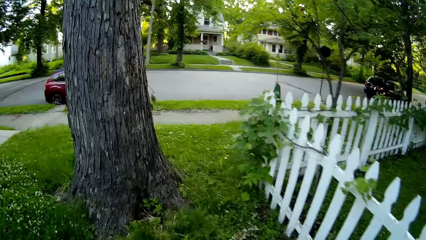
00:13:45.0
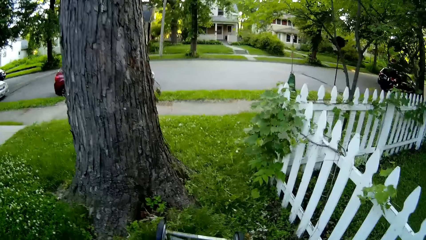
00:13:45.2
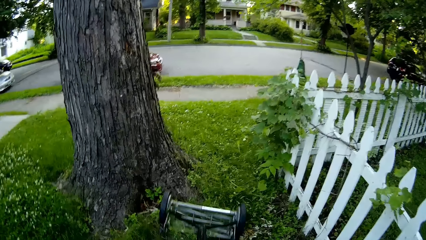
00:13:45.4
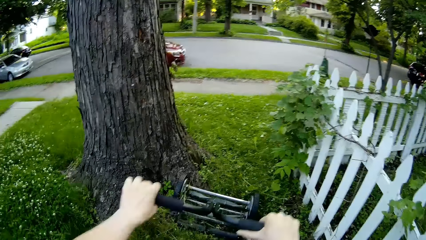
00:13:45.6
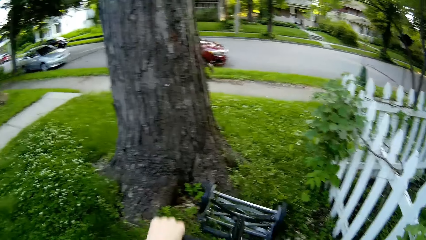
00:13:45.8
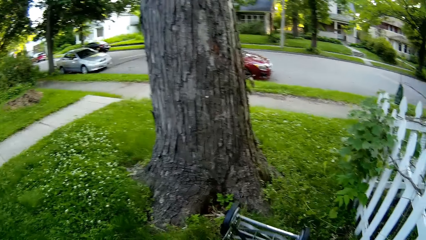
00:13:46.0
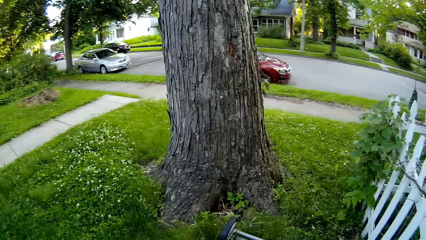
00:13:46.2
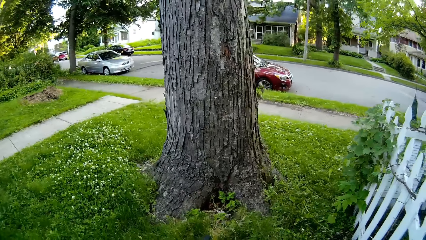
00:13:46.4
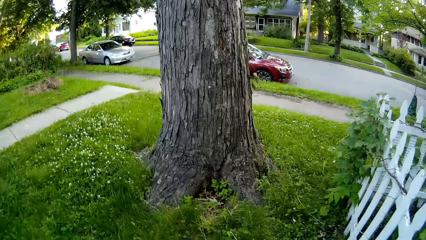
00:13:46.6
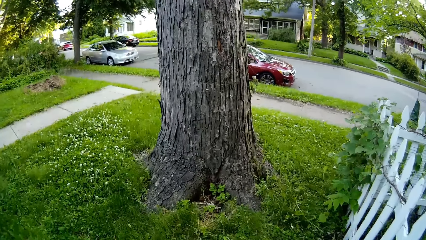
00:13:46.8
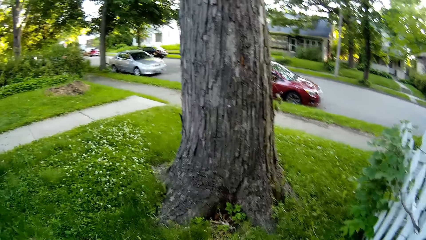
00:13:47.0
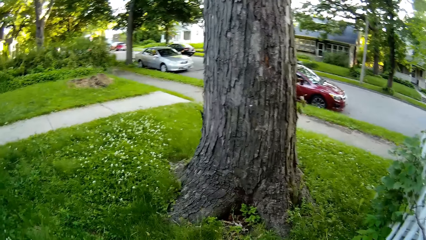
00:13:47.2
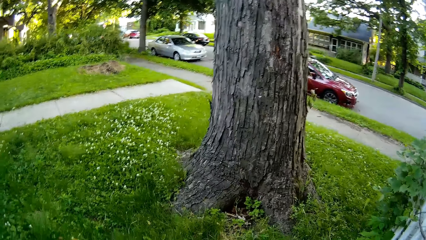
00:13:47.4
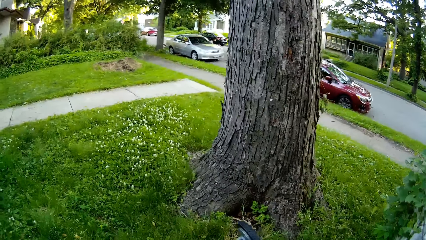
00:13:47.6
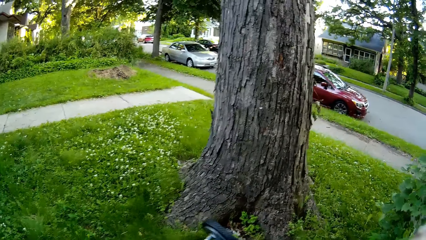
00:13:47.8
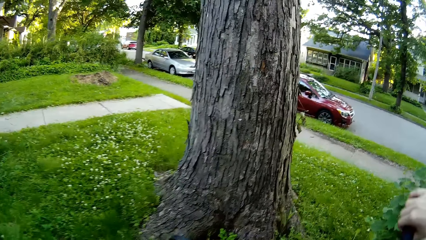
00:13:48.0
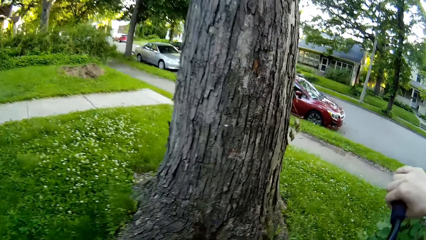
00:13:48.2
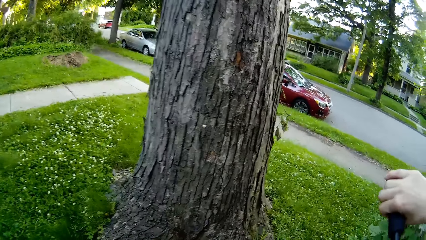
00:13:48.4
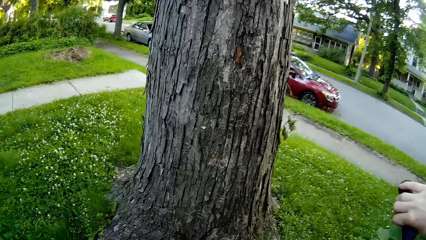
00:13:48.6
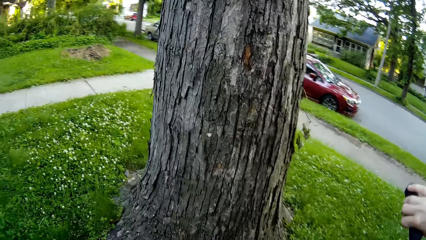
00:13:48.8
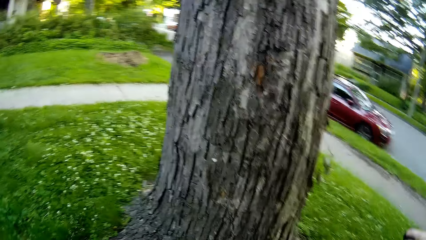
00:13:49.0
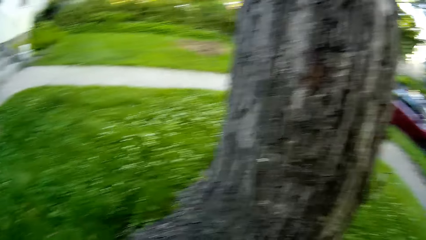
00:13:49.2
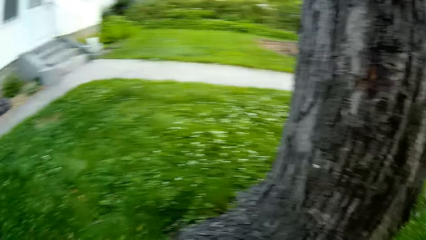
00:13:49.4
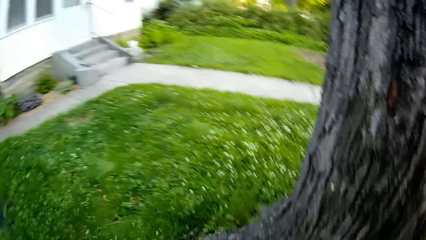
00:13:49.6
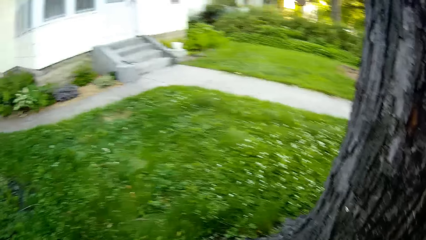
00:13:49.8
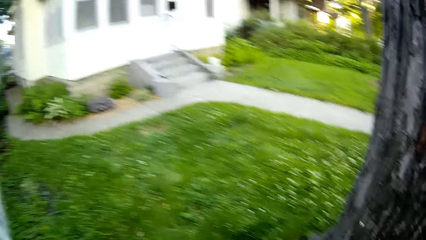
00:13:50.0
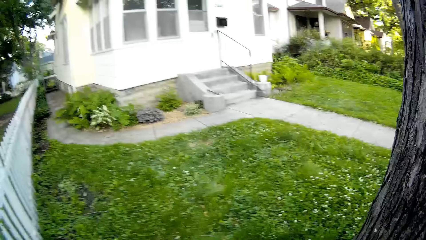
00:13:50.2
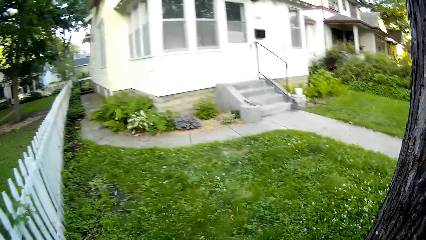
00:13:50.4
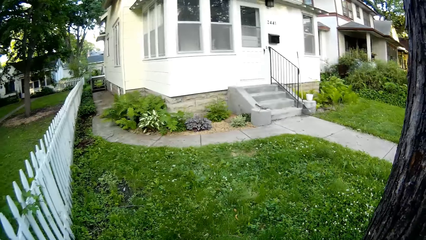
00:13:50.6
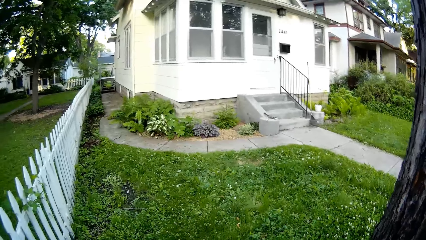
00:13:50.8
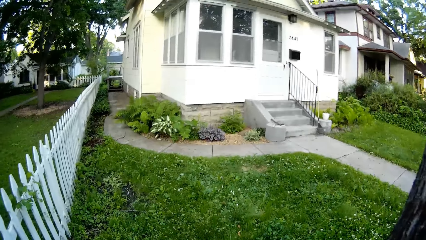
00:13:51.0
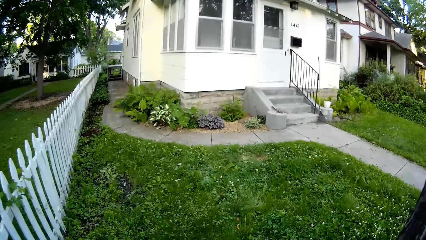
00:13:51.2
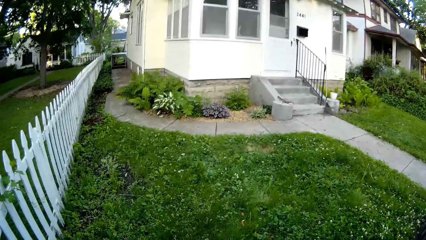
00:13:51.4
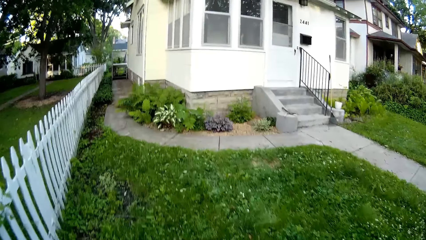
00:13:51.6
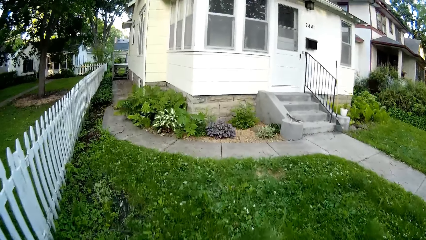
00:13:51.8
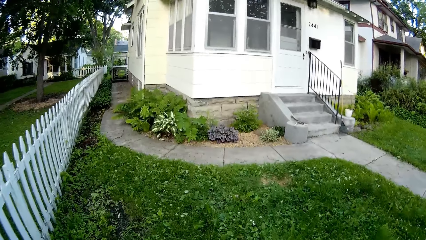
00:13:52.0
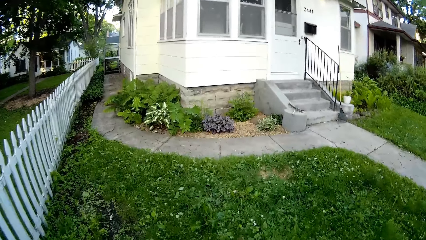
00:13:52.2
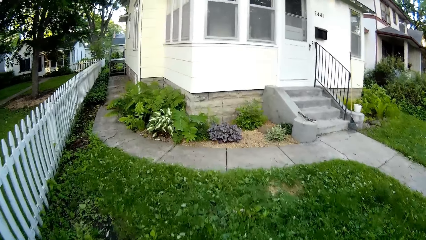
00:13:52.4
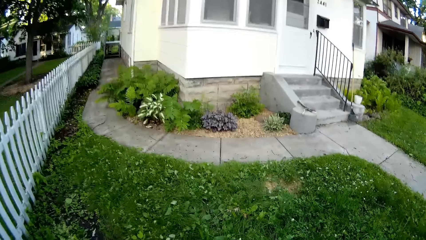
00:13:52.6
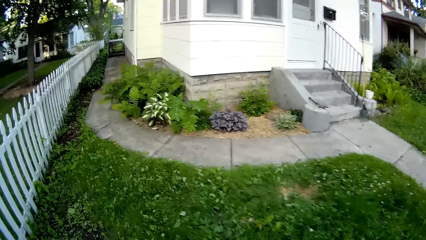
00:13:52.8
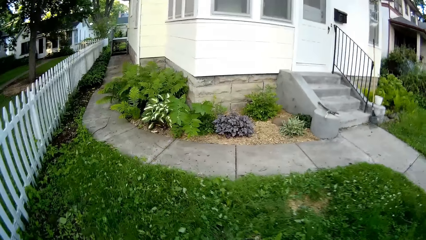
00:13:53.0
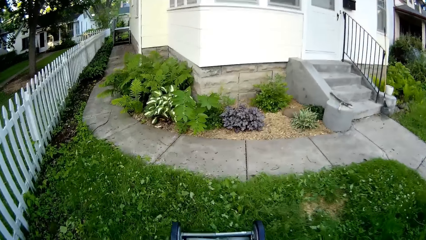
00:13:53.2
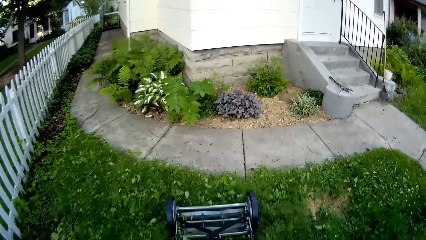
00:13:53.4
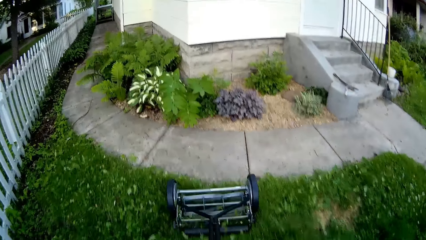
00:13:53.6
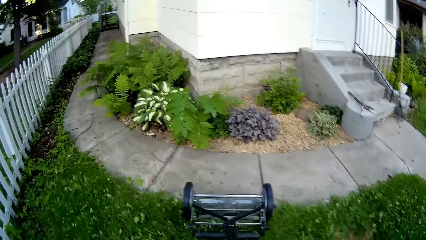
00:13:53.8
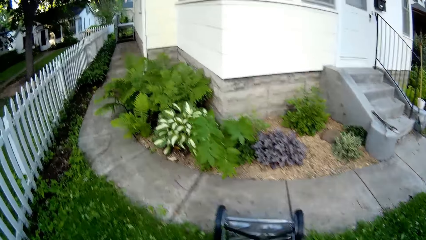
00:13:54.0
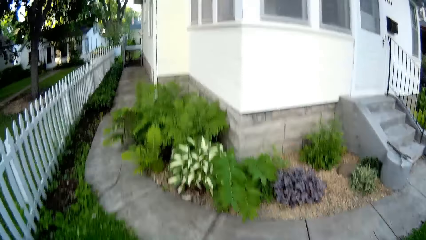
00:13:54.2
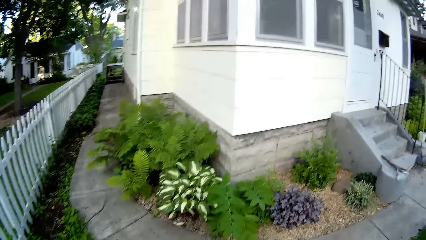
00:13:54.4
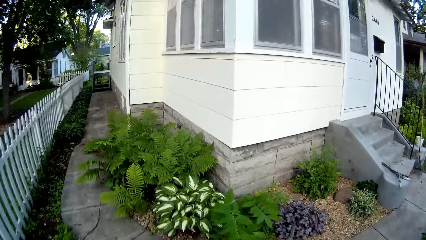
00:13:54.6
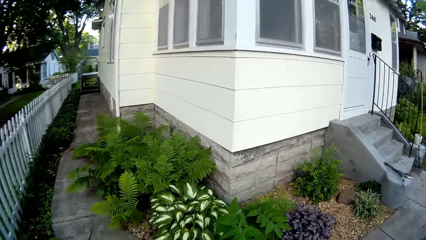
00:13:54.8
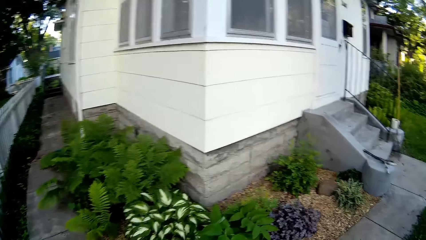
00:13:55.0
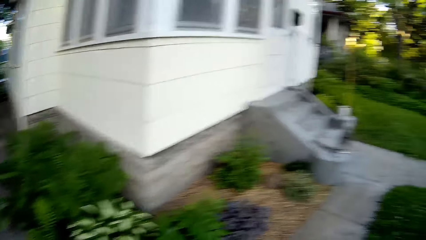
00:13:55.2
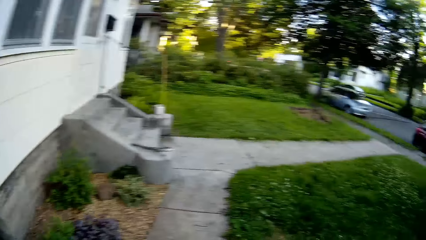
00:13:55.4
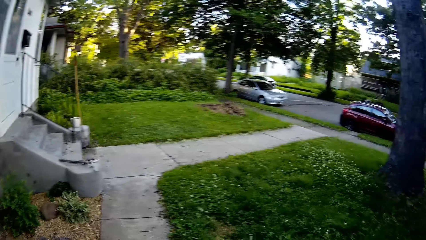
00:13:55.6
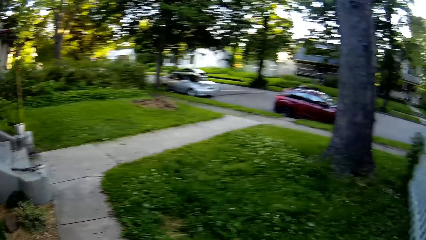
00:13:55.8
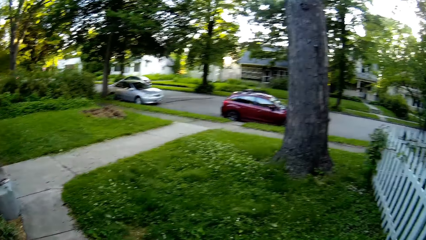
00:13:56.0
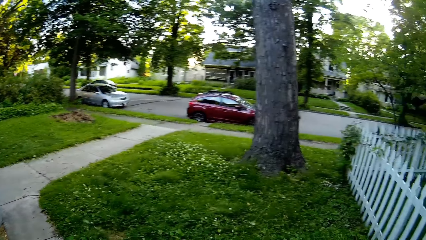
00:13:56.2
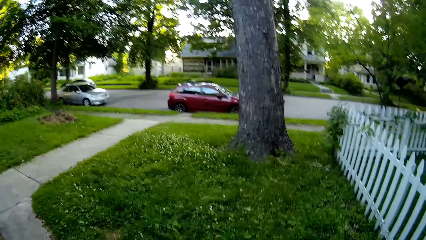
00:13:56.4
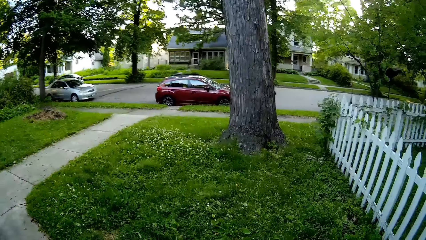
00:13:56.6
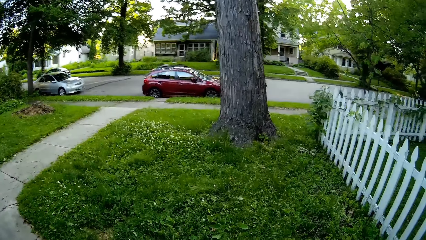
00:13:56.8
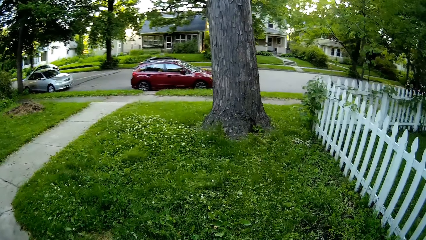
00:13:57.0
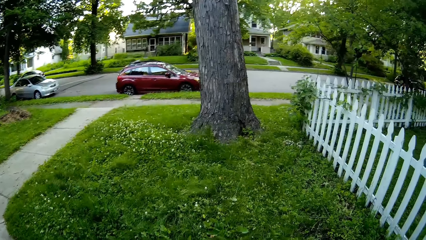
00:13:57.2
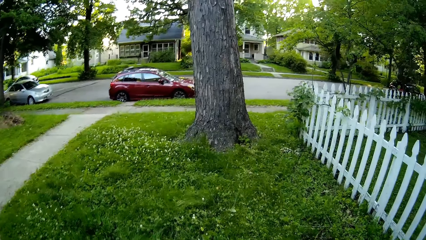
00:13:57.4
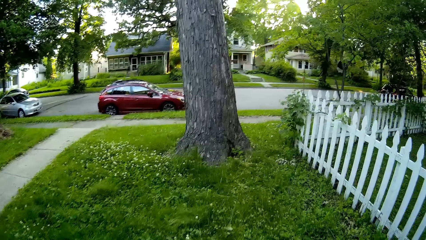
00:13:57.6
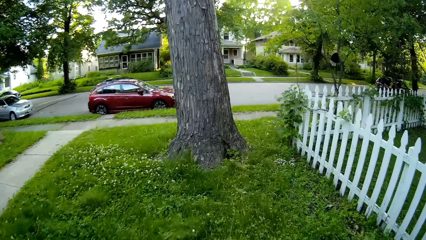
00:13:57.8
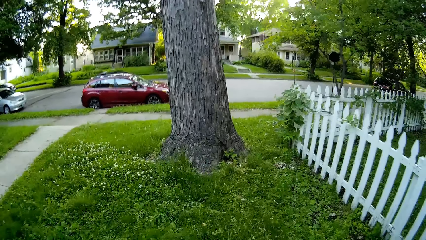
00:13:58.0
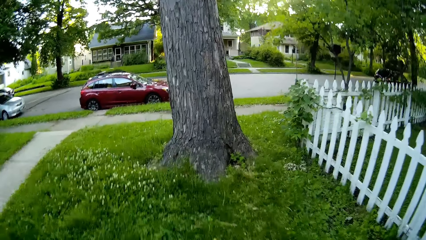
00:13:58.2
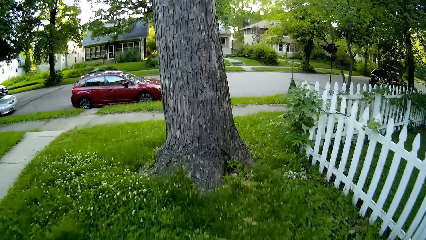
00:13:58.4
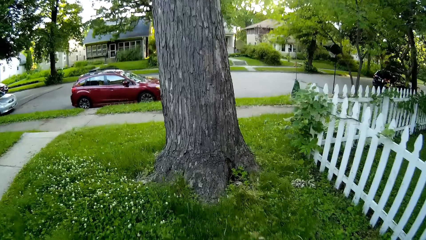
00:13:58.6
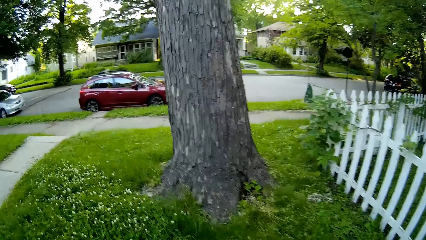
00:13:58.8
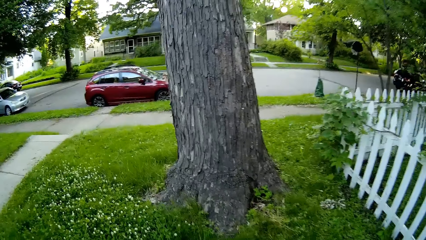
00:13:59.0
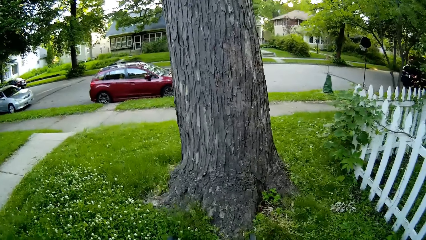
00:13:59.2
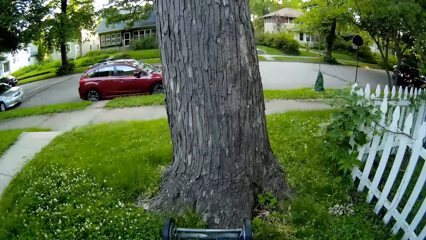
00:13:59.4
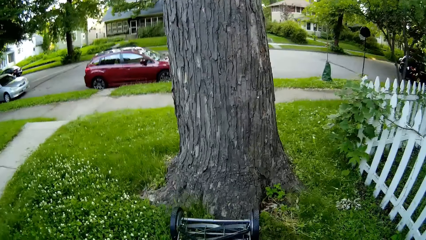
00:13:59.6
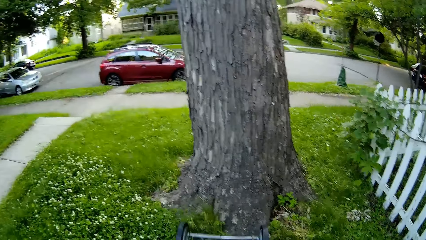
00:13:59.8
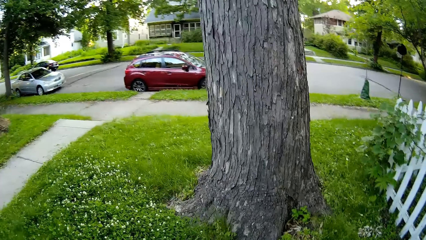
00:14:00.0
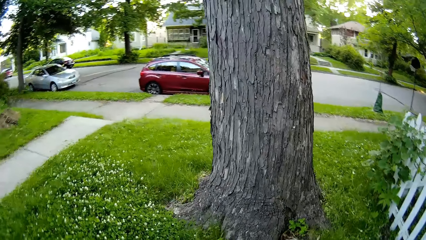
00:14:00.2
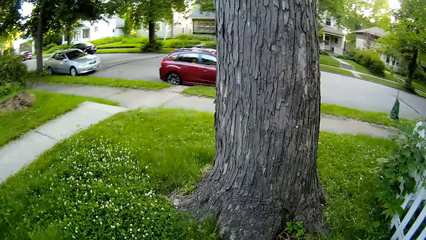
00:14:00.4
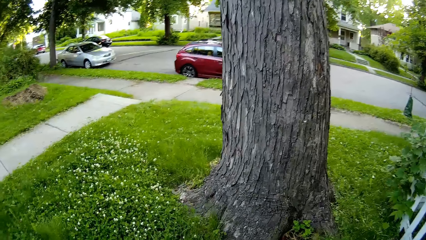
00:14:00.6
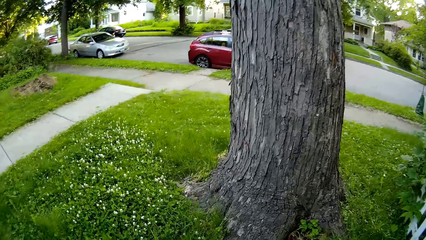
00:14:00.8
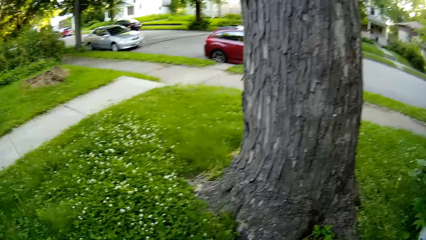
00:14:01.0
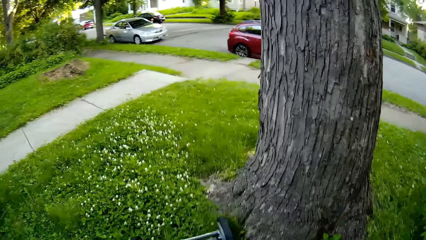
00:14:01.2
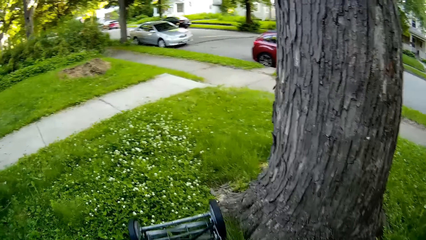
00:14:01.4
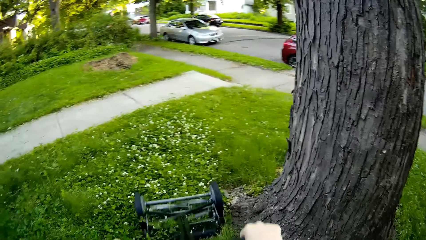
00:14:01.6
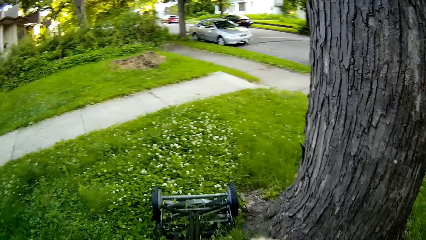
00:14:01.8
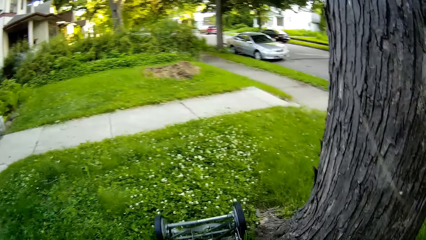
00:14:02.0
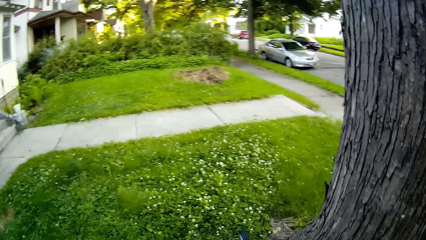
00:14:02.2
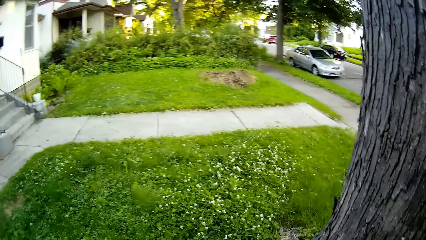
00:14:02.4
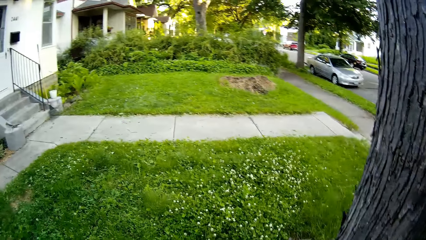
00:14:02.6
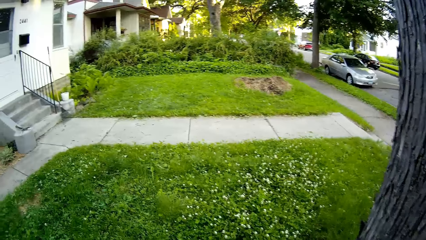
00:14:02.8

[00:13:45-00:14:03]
The camera wearer turns a mower. They cut grass using the mower. They turn the mower. They cut grass using the mower. They turn the mower. They cut grass using the mower.
